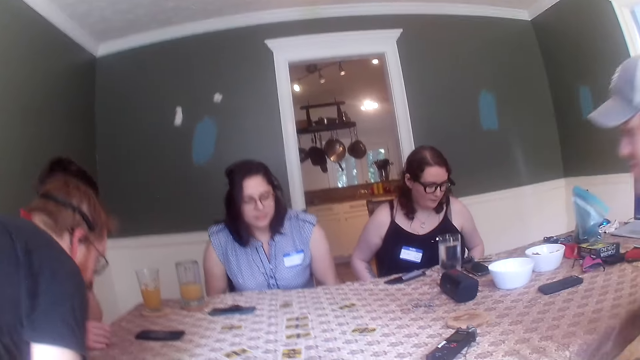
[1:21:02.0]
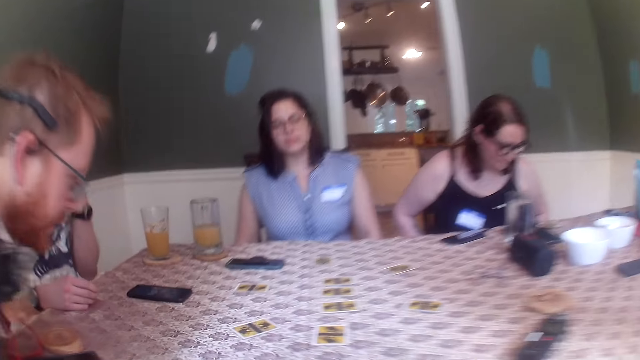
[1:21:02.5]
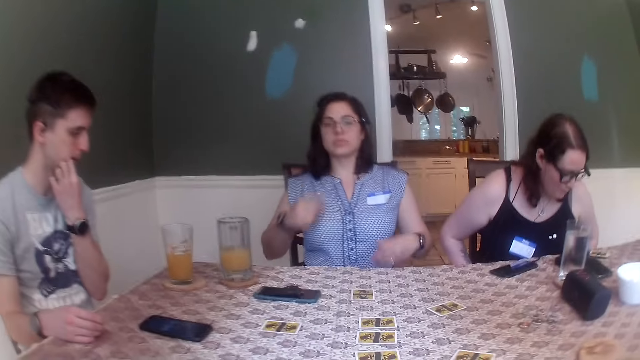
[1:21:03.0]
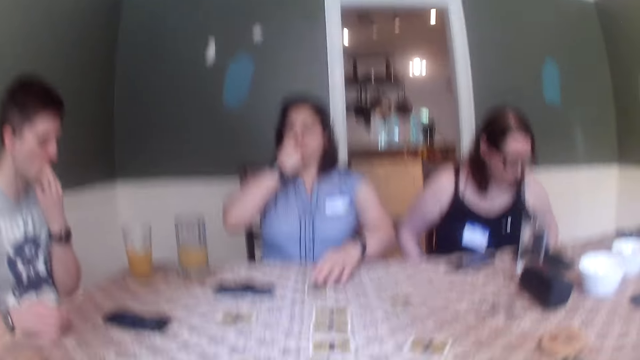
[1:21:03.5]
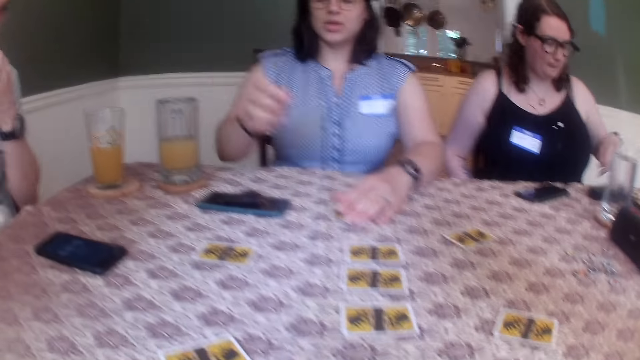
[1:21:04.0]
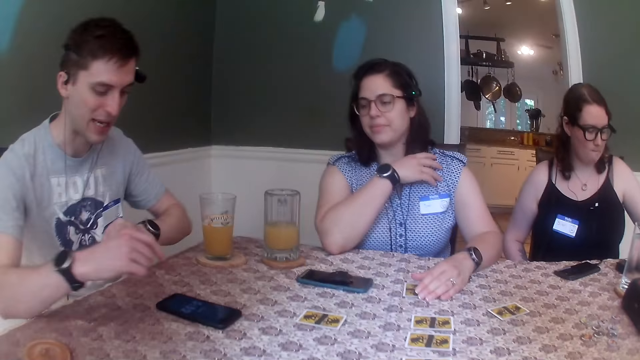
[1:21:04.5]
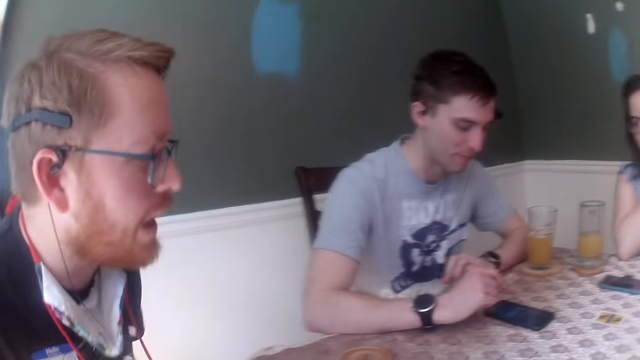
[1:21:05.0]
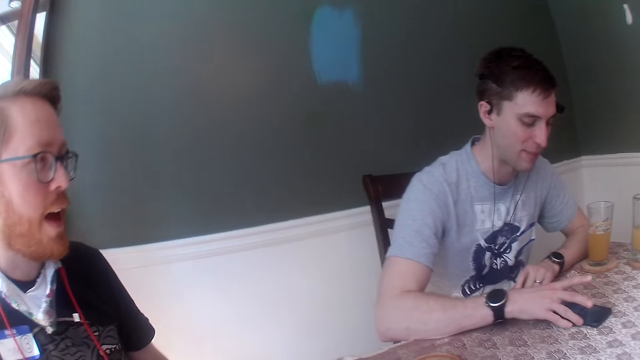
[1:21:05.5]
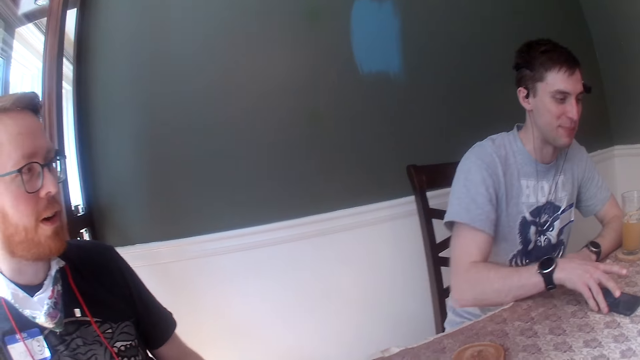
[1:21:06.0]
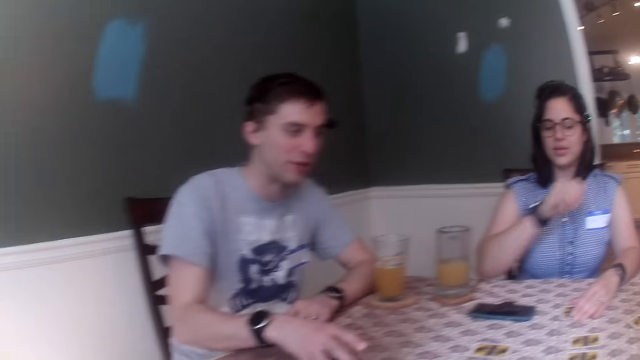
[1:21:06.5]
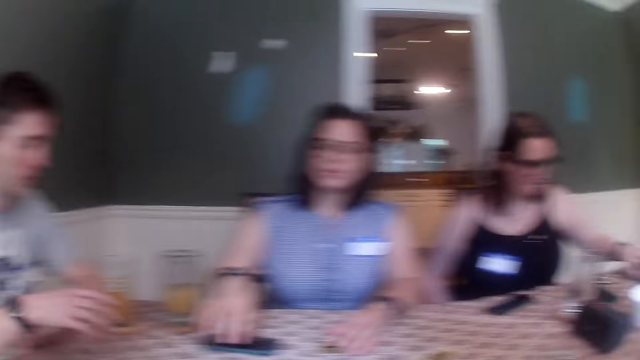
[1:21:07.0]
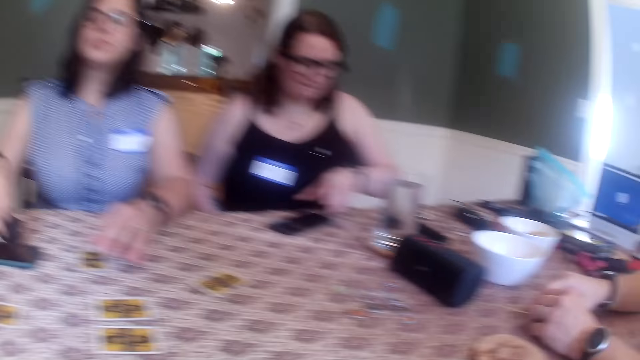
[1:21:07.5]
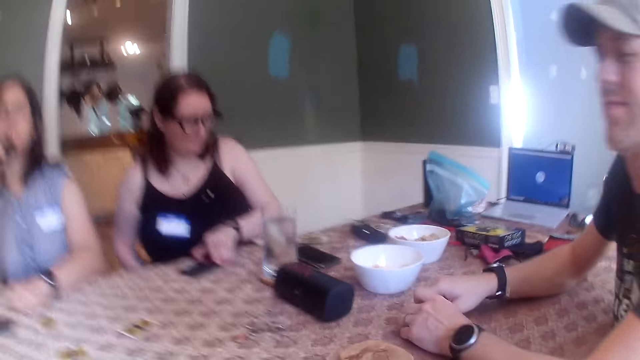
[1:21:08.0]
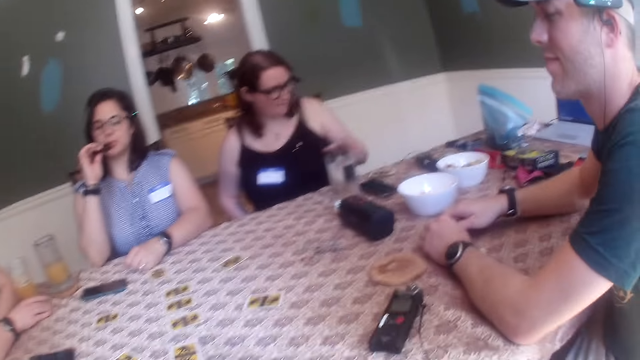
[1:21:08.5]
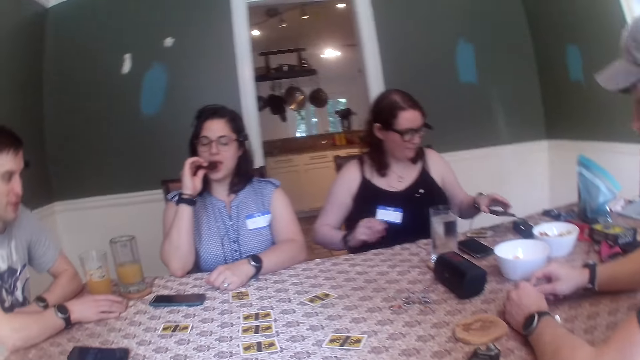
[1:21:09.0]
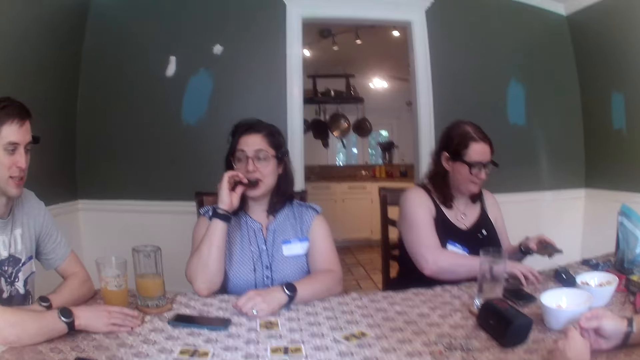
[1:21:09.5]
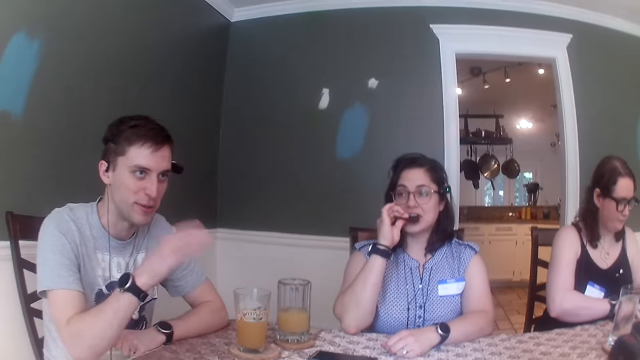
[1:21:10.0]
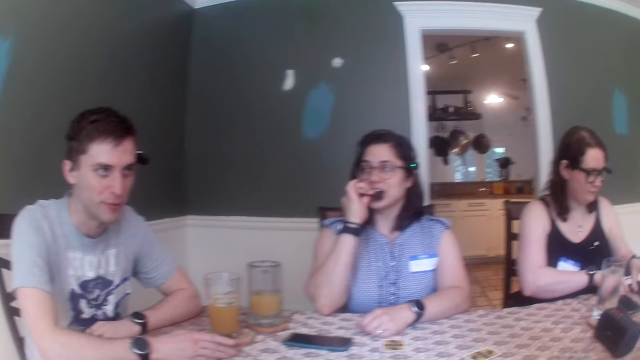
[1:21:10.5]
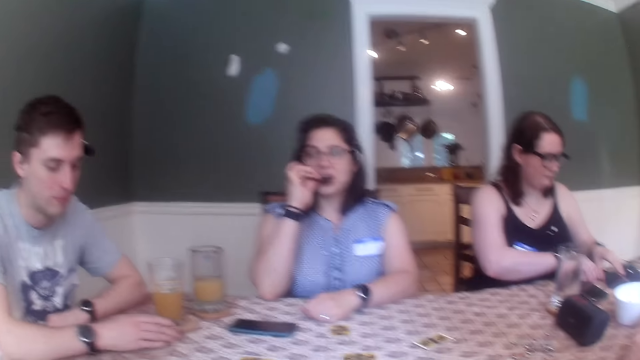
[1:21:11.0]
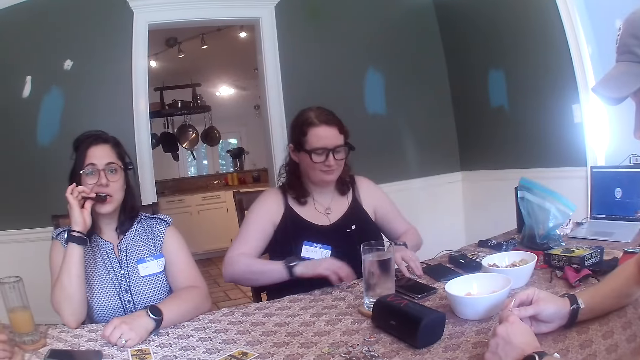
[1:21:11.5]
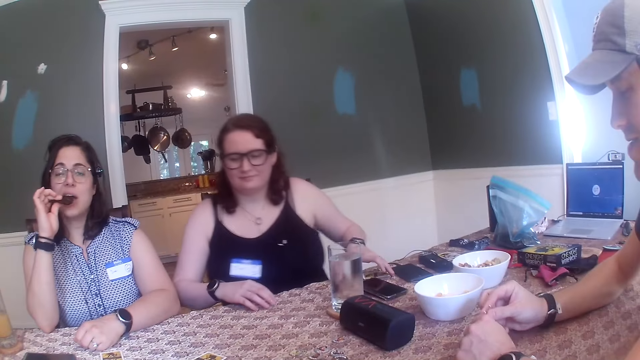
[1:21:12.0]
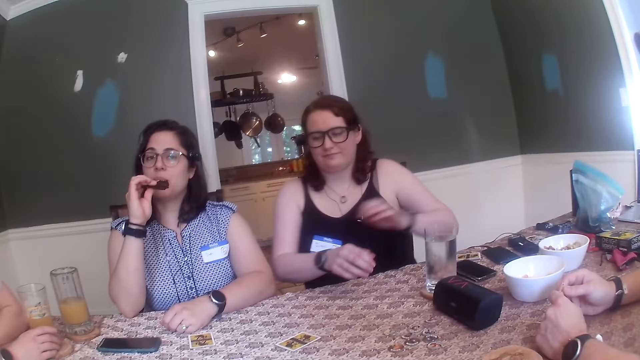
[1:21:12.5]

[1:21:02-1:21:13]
A man sits on the chair. Another man sits on the chair. A woman touches her nose with her index finger and places her left hand on the card on the table. The camera wearer talks with friends. A third man moves the phone on the table with his right hand. Another woman picks up the phone on the table with her right hand. The first woman eats the piece of biscuit in her right hand. The other woman moves the card on the table with her right hand, drops the phone in her left hand on the table, and touches the card on the table with her left hand.

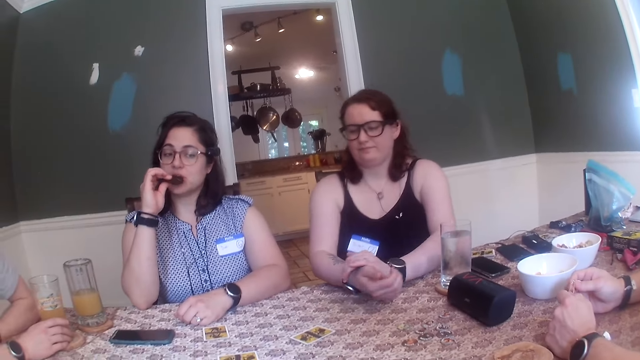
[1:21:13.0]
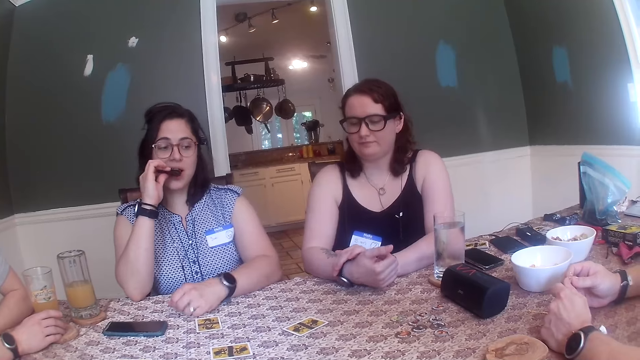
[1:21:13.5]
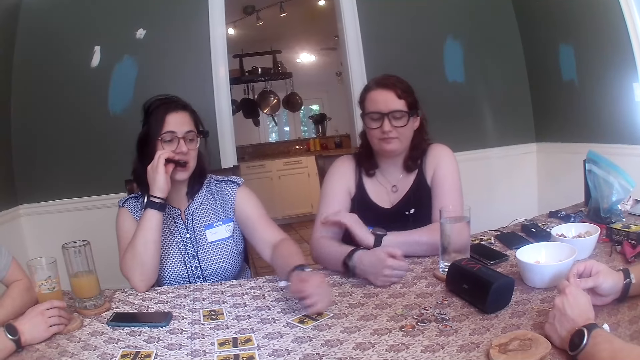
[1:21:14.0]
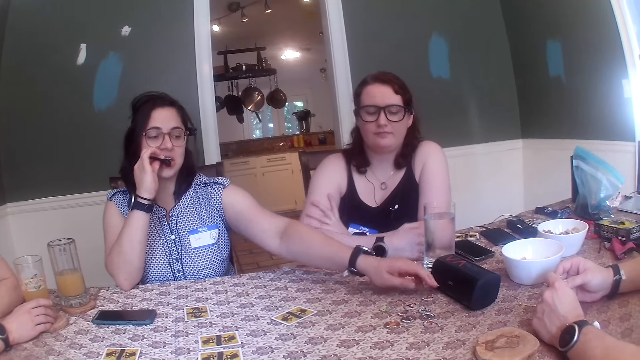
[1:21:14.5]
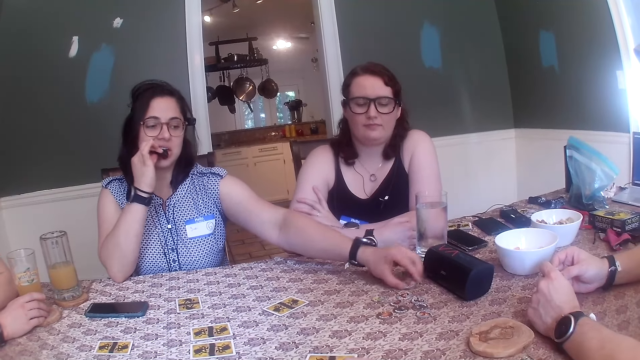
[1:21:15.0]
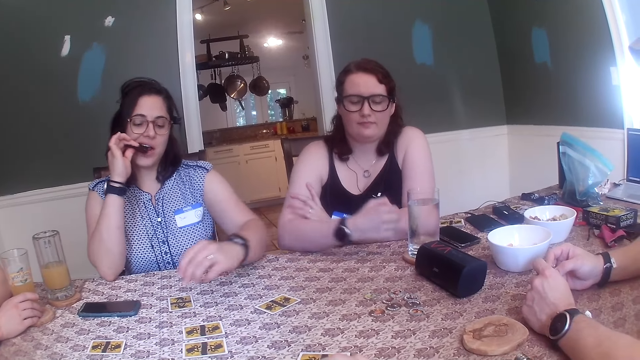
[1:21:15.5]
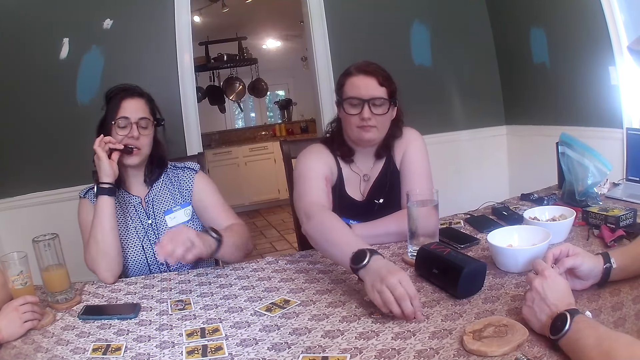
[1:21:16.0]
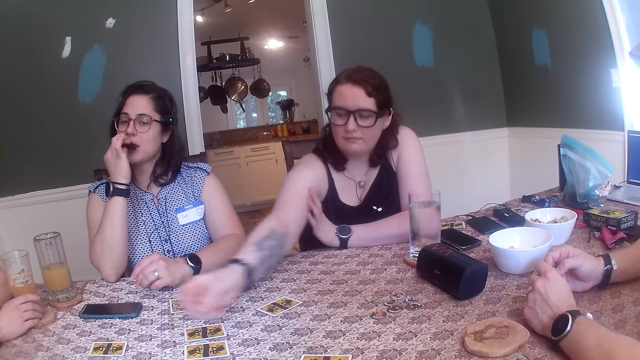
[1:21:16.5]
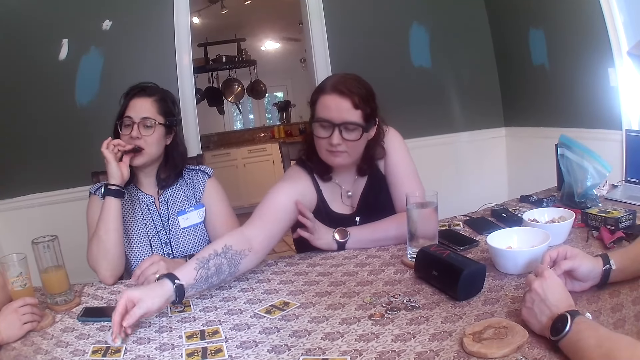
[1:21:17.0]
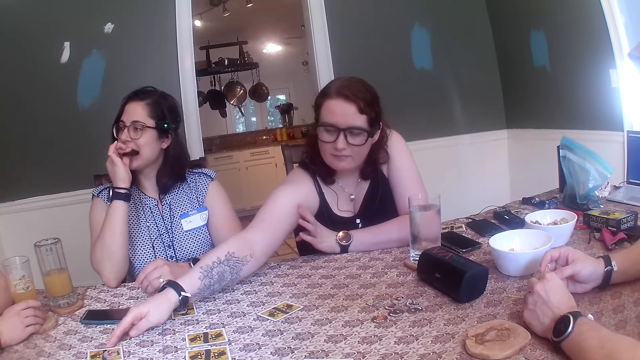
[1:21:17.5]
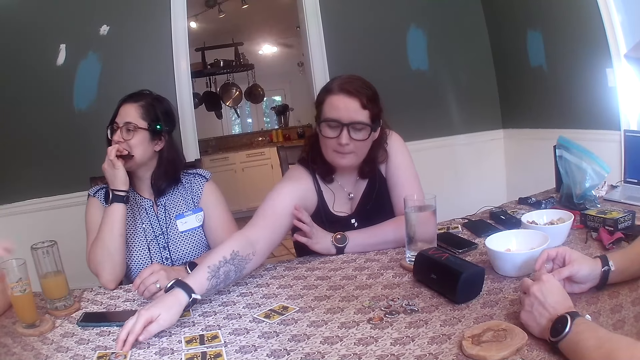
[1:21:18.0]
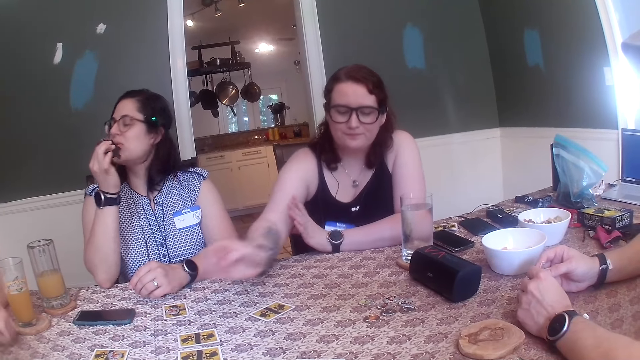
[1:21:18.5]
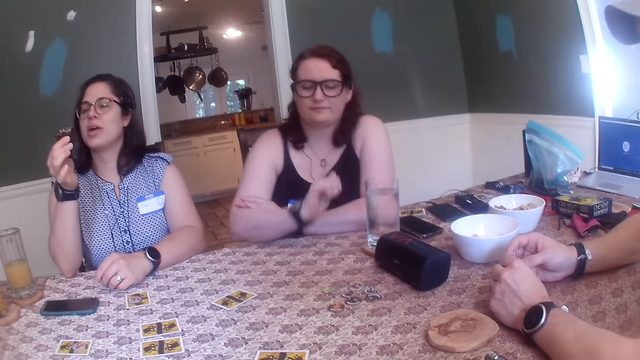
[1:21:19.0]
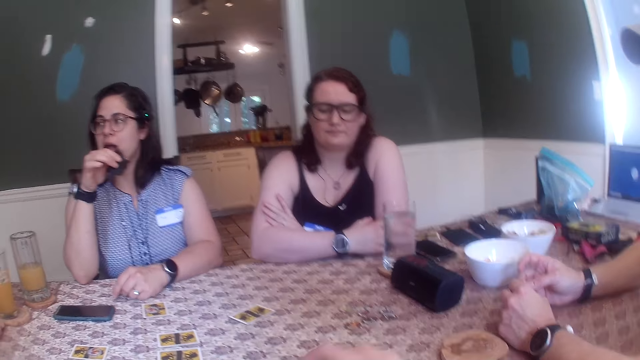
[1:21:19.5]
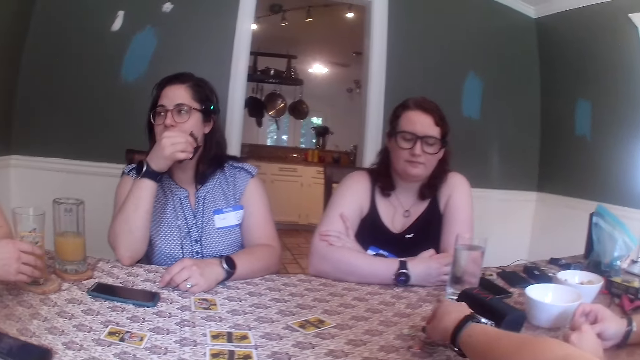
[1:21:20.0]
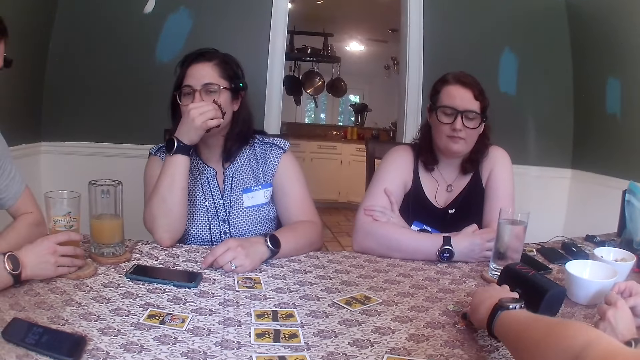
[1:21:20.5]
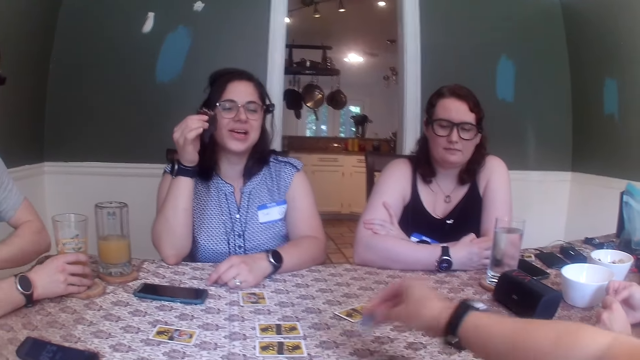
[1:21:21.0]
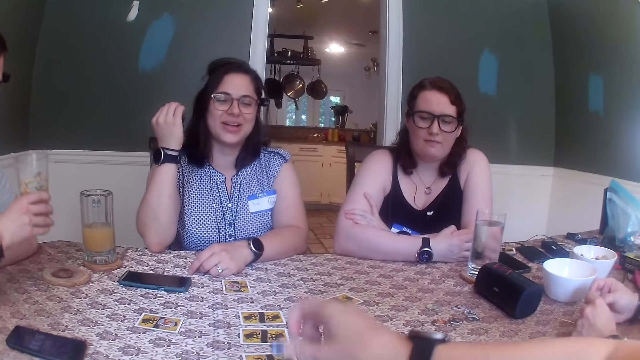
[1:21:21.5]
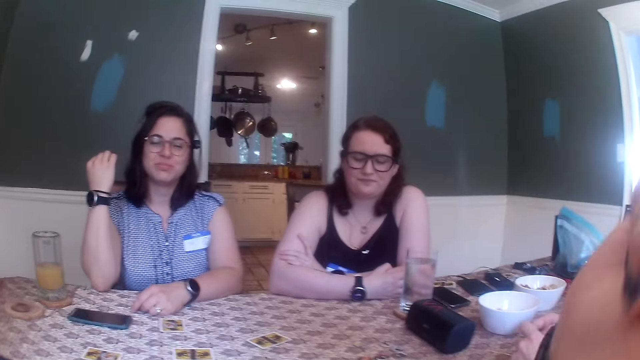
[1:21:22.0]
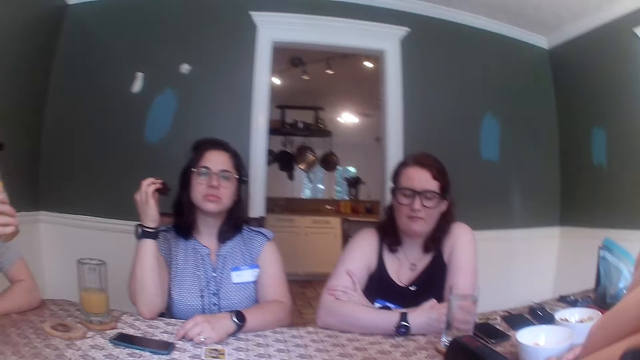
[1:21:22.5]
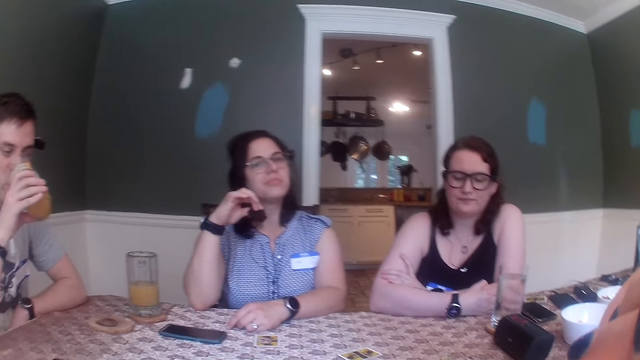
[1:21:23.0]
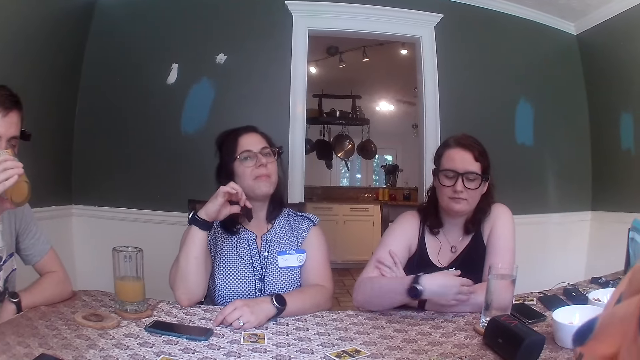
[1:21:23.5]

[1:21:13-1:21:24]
A woman folds her hands. A person picks up a chip coin. Another woman picks up the chip on the table with her left hand and drops the chip in her left hand on the card on the table. The first woman picks up the chips from the table with her right hand, drops the chip in her right hand on the card on the table, puts the card on the table, and moves the card on the table with her right hand. A man converses with the other woman. The camera wearer picks up the chip from the table with his right hand. The man picks up a glass of juice on a coaster with his right hand. The camera wearer drops the chip in his right hand on the table. He picks up the card. The man drinks from the glass of juice in his right hand.
